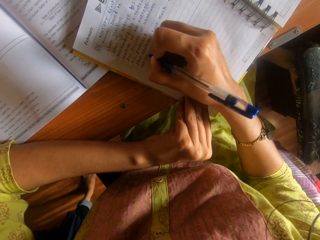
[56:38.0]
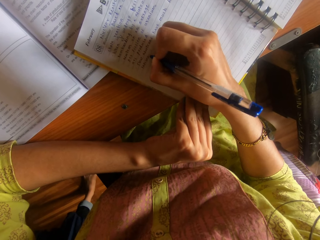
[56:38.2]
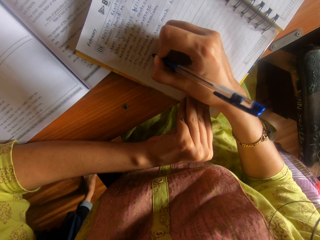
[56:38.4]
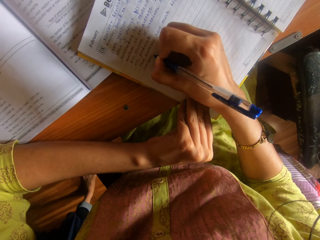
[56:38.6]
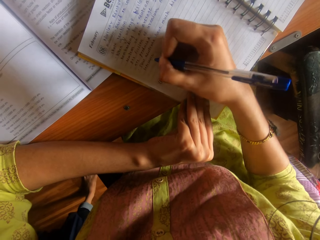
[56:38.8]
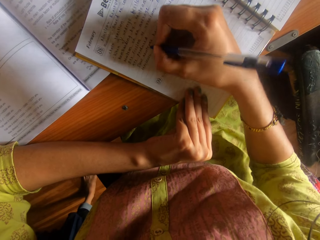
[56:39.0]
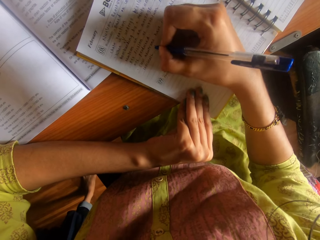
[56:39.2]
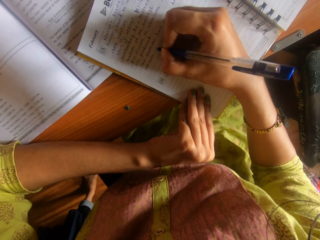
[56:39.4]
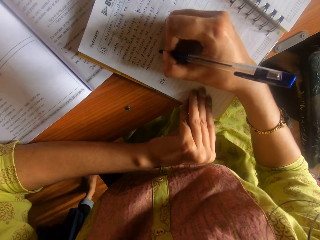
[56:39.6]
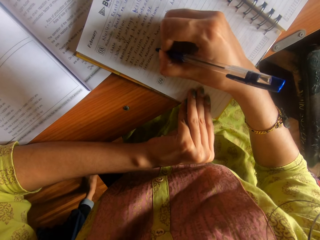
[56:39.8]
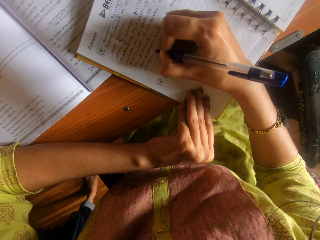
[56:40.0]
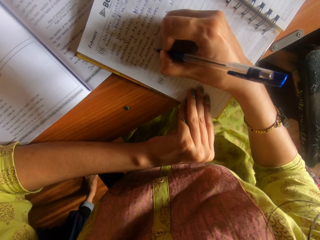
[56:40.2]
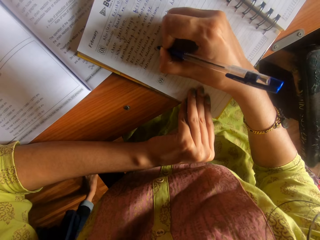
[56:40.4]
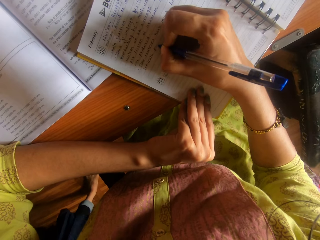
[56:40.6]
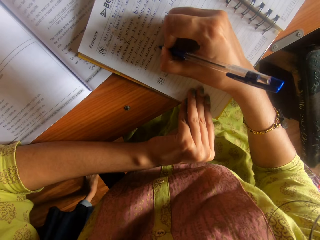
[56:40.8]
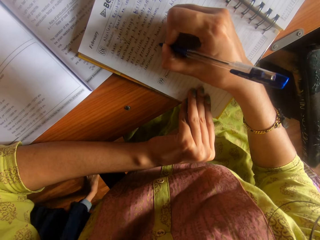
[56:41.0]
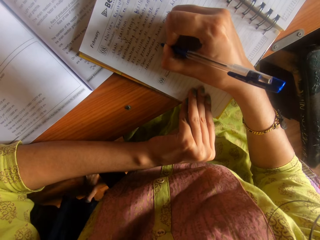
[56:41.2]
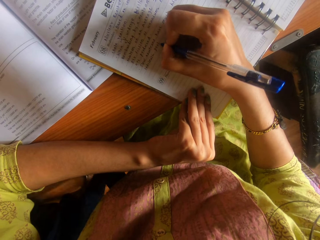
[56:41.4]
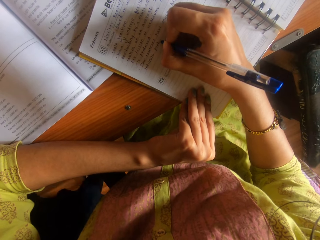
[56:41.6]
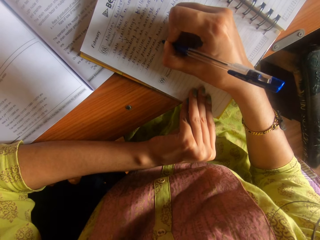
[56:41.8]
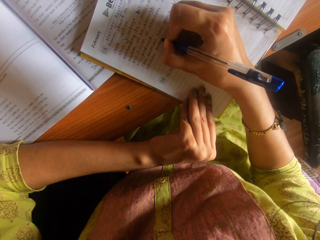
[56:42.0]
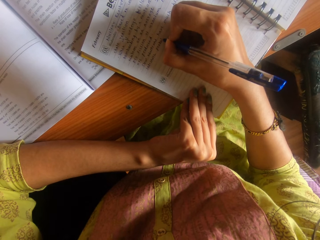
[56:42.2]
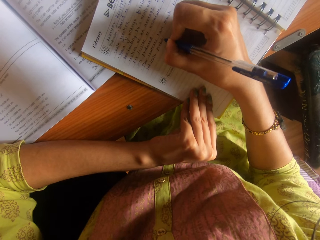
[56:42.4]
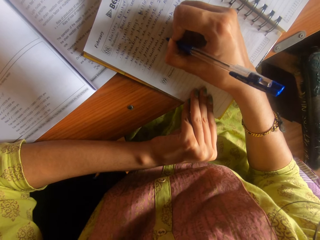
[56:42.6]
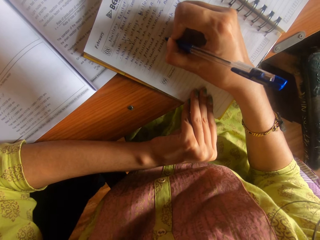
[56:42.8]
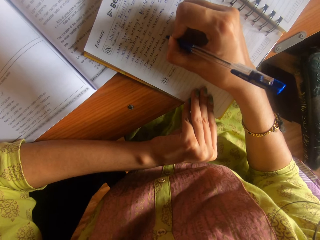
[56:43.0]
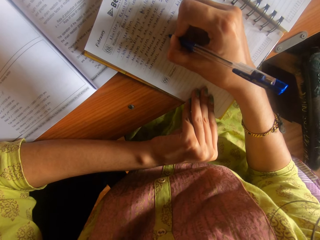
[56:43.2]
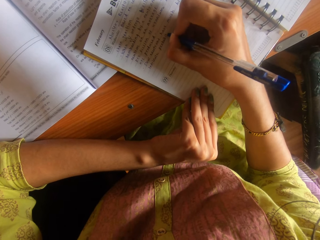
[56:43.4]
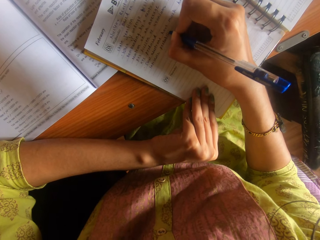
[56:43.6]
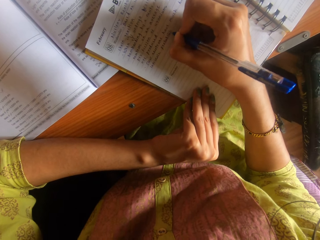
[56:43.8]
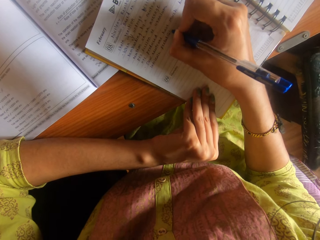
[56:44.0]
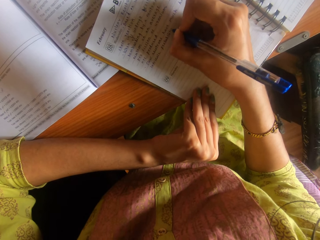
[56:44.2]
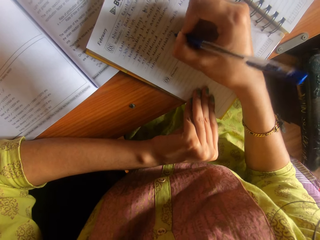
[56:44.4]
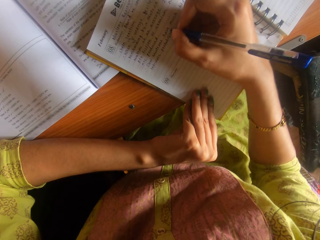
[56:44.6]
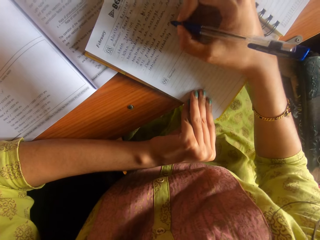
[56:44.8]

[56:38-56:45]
A woman interacts with the camera wearer.

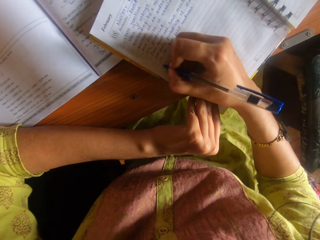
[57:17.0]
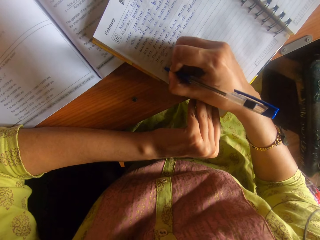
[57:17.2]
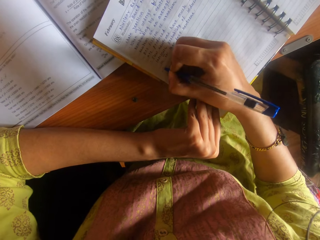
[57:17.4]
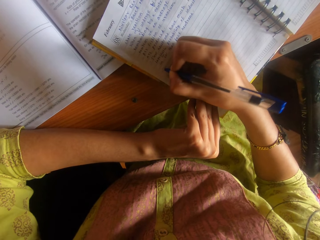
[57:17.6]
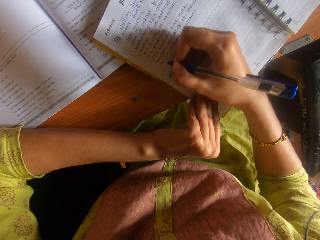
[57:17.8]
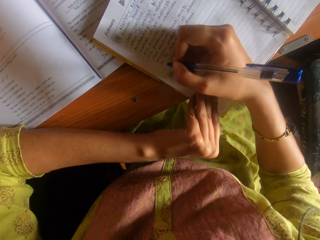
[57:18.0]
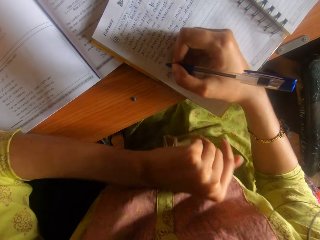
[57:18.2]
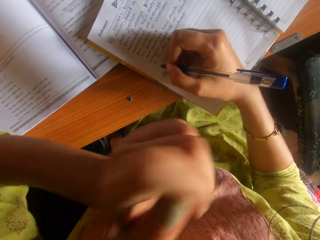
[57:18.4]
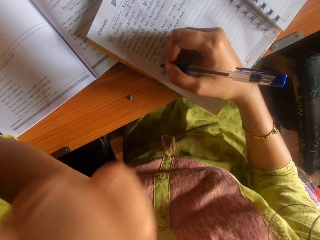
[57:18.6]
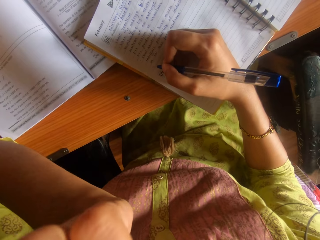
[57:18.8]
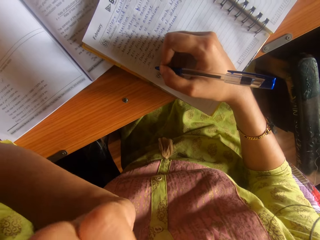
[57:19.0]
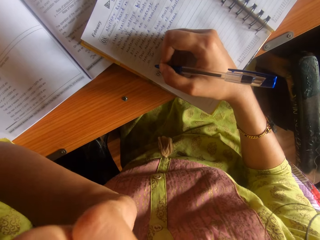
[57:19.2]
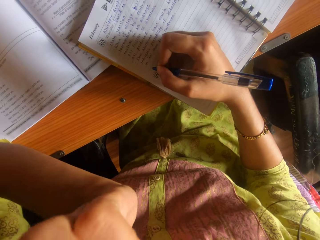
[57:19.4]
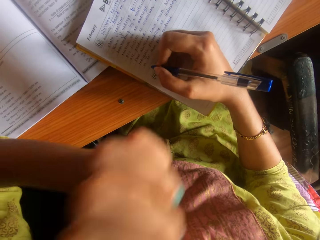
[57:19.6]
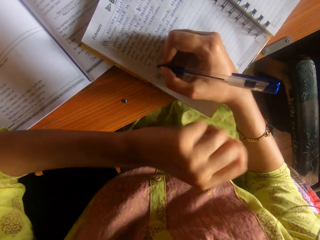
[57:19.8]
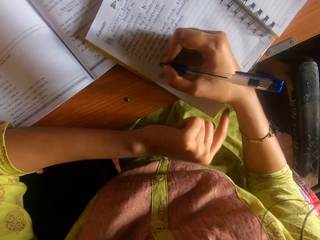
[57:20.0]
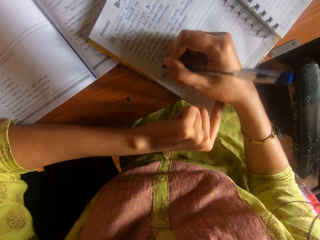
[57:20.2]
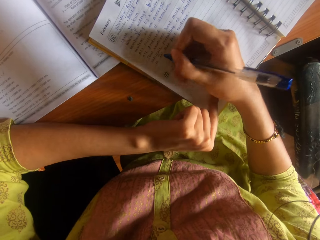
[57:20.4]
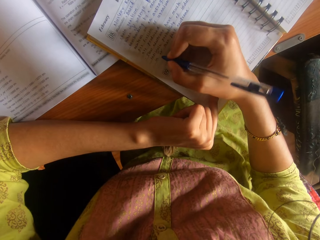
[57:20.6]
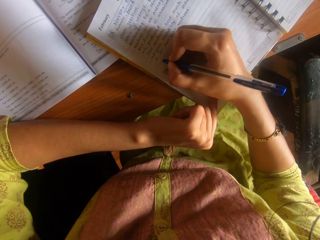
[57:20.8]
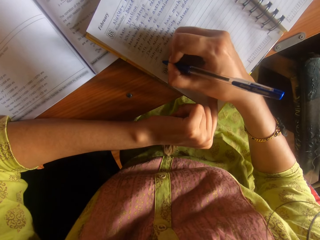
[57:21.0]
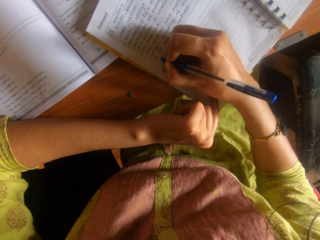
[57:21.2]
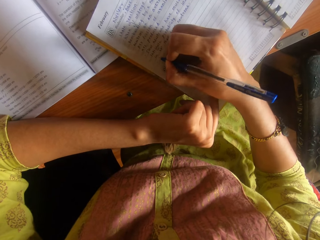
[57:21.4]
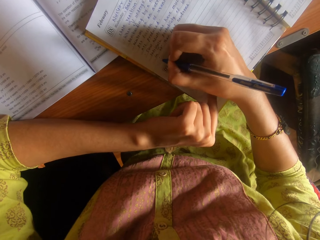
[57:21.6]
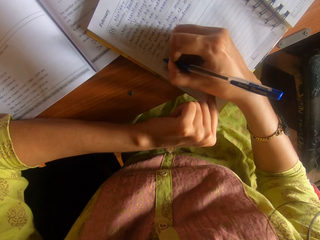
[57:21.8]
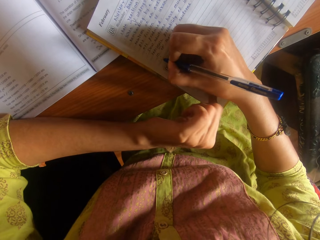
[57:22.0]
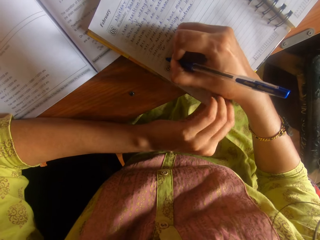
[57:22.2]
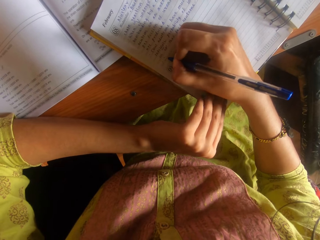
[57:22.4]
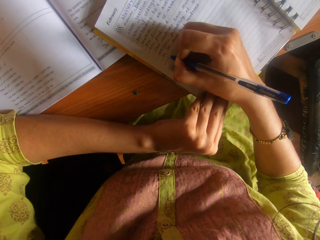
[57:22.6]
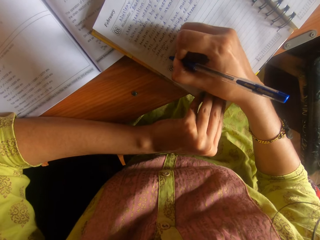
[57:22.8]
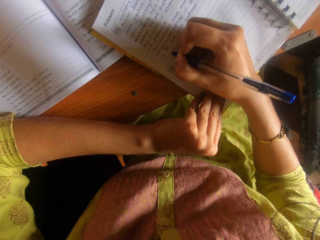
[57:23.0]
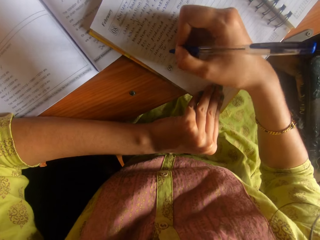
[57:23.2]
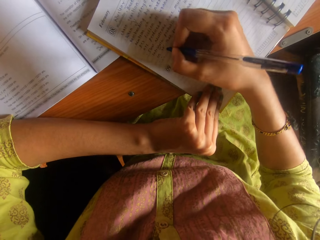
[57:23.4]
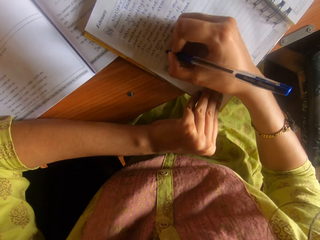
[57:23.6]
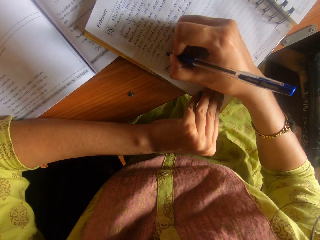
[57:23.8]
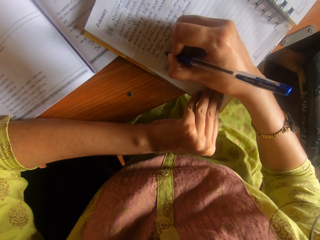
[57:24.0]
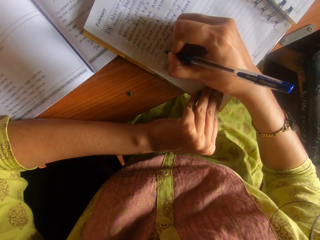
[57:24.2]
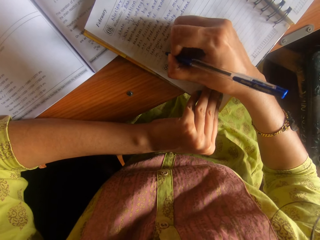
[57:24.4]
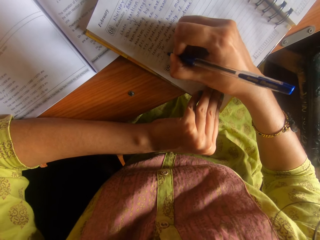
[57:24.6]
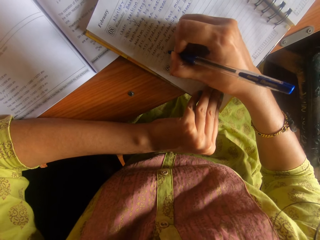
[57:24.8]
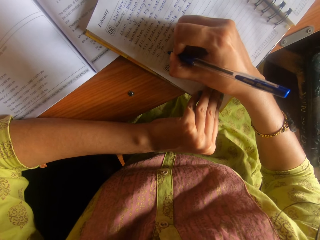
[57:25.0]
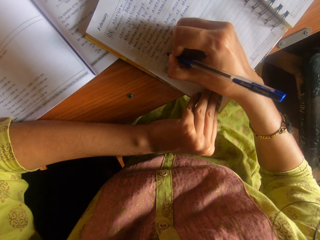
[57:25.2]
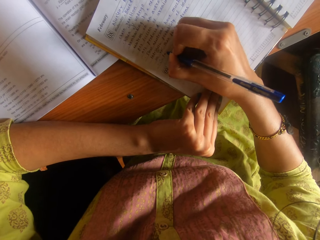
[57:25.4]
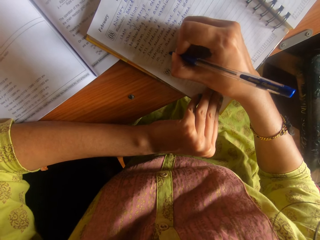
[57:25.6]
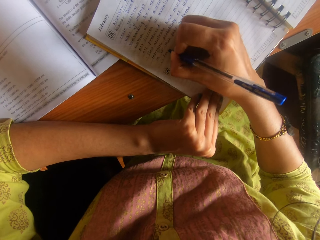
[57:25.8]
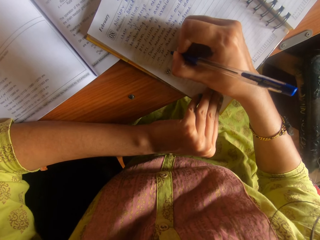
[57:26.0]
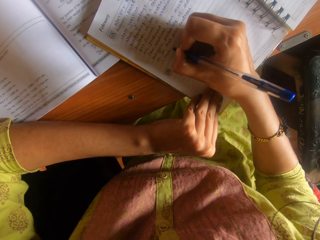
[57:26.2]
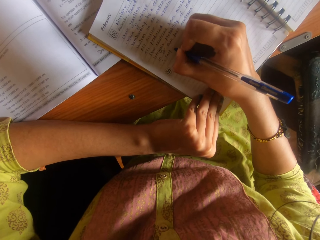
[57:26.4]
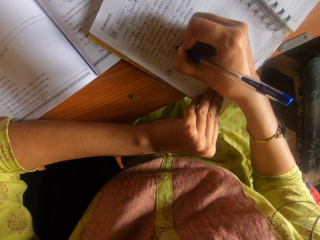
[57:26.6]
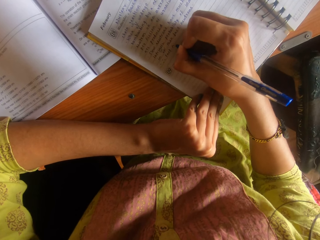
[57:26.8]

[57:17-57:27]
The camera wearer scratches the face. They write on the book.

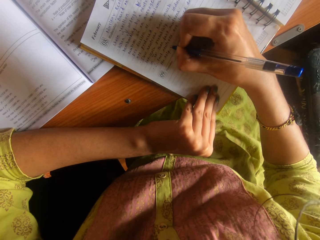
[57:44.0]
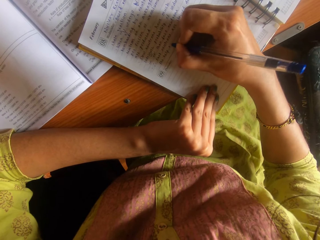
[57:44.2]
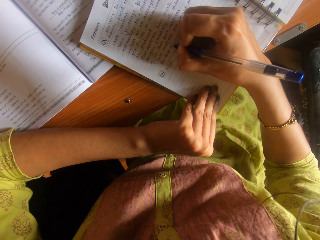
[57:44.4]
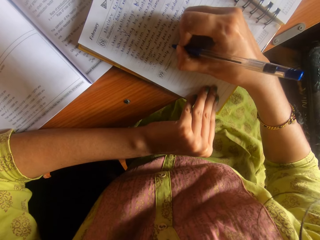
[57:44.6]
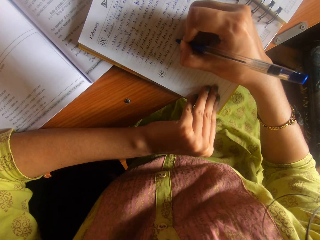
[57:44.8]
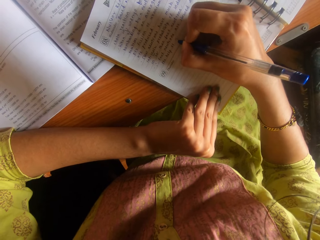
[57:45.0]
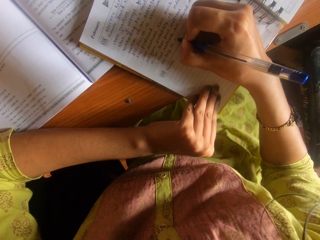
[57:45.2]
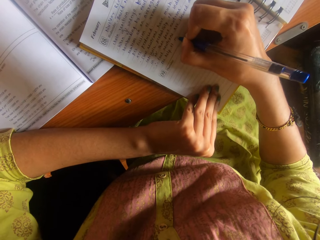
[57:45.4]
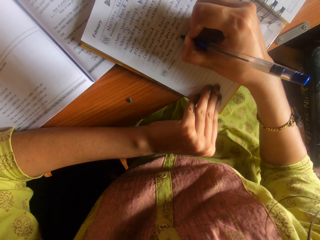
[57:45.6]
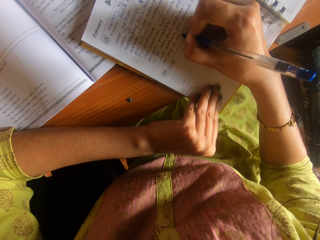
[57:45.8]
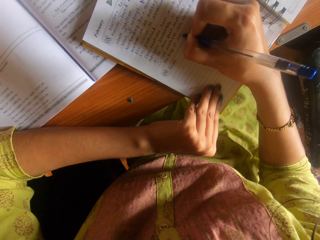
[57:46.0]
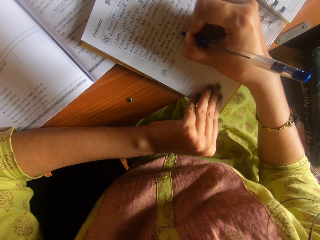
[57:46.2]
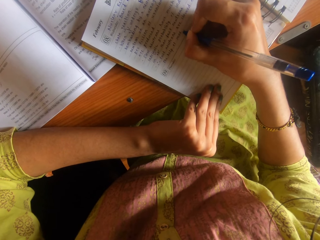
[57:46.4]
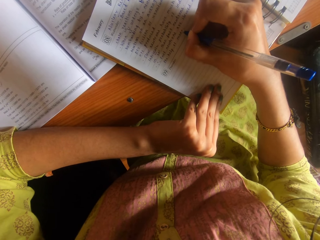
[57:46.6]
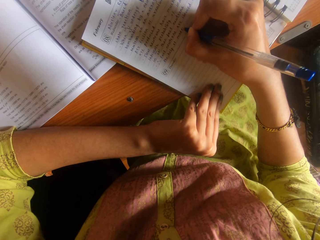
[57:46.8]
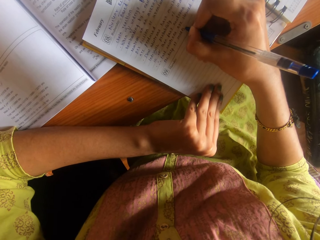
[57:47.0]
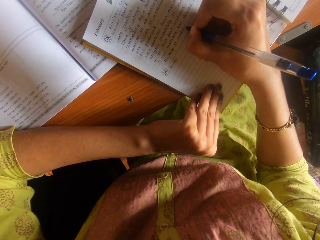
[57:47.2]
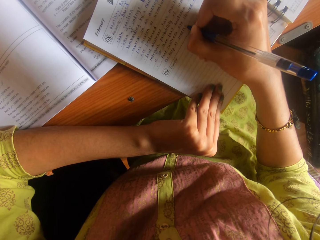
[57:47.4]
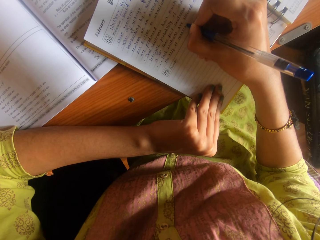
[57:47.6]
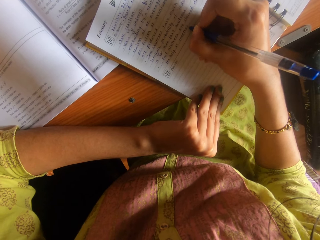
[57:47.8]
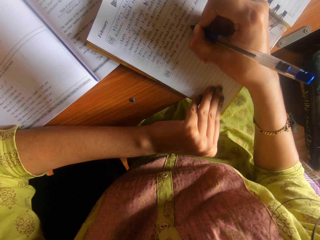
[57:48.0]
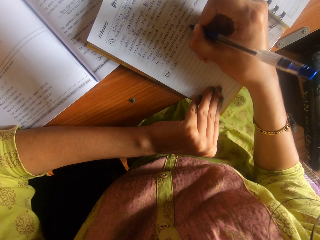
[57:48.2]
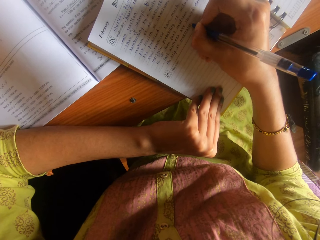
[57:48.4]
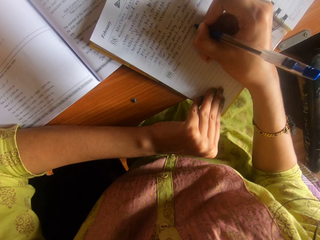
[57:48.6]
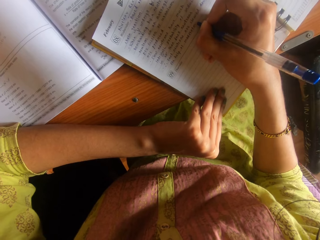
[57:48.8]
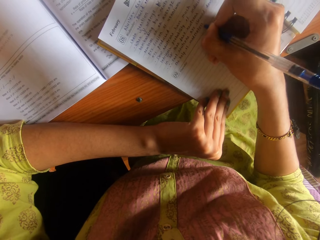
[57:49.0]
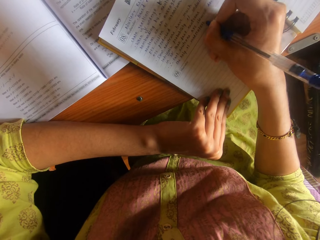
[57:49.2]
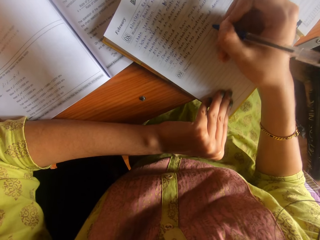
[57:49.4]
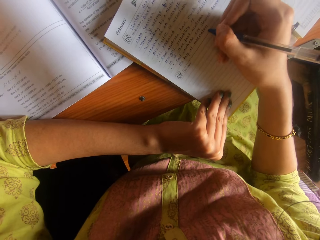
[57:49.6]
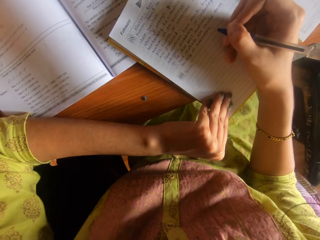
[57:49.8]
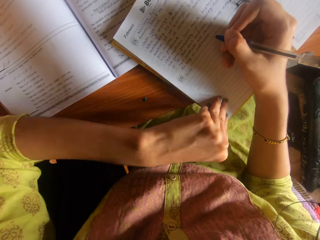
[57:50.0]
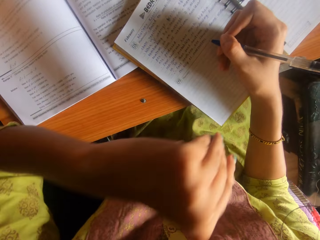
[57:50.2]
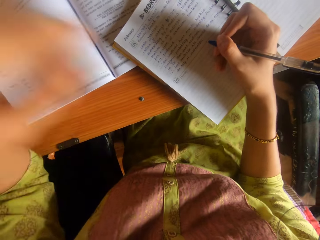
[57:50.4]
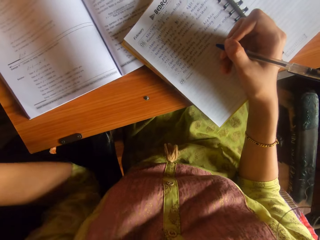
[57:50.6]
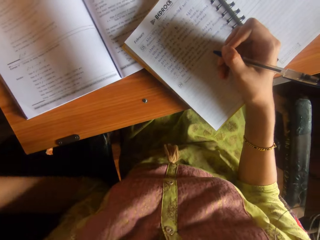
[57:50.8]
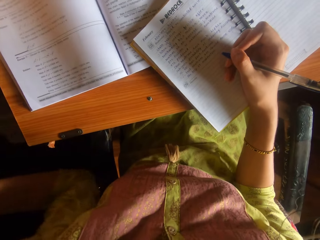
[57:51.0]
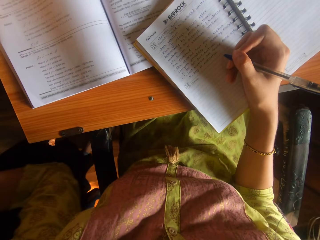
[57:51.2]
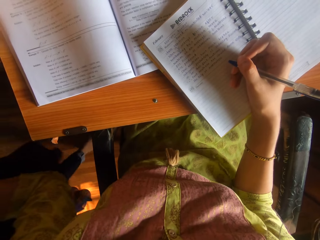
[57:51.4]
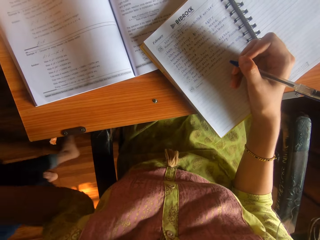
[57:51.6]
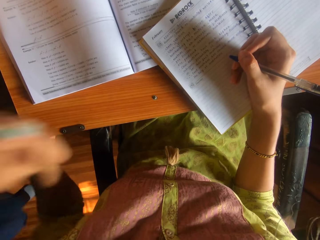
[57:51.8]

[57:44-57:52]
The camera wearer interacts with a woman. She touches the woman with her left hand.
